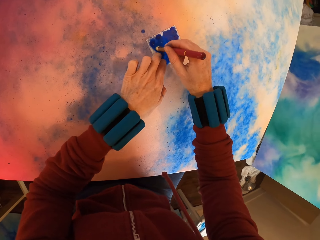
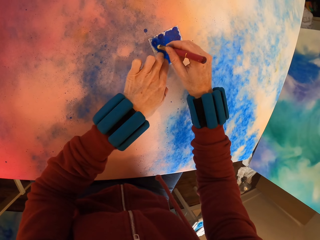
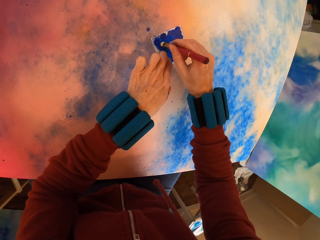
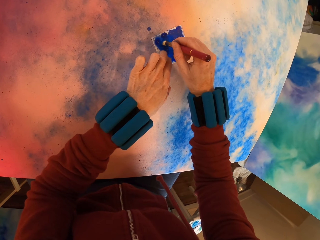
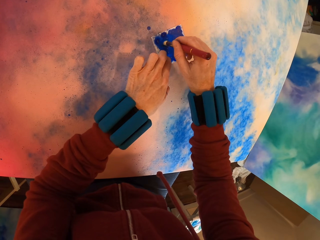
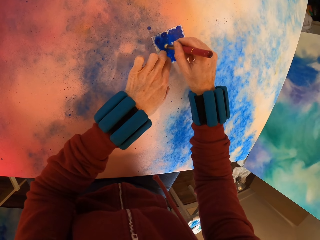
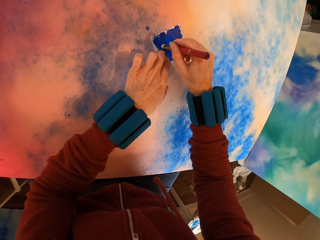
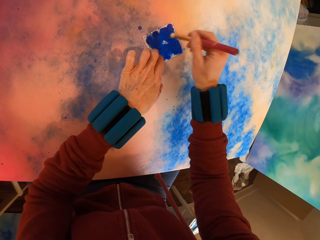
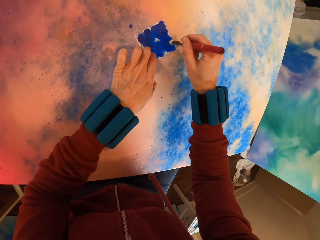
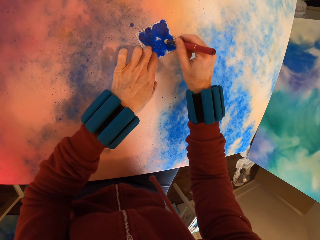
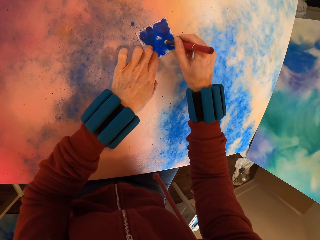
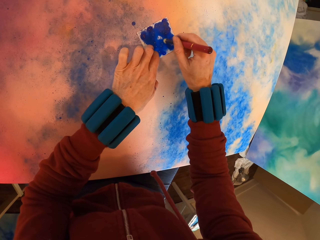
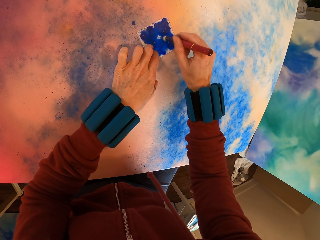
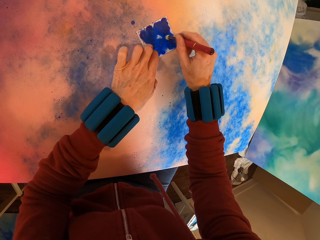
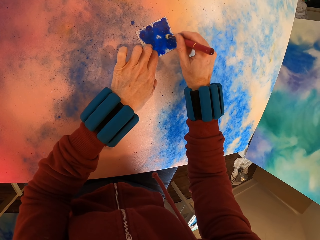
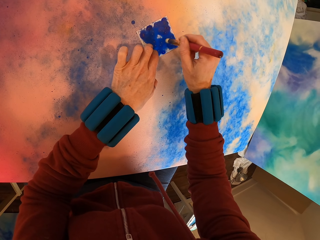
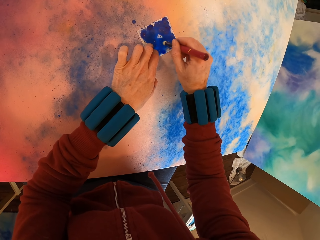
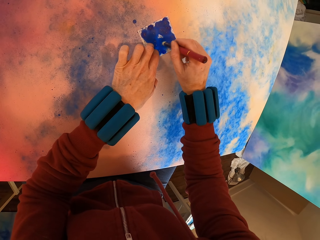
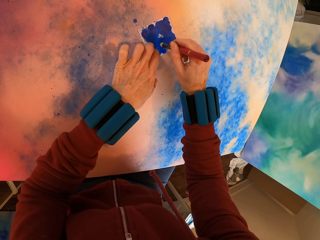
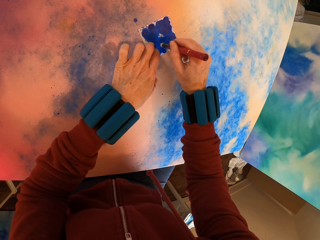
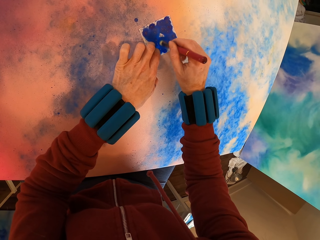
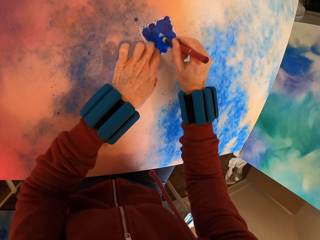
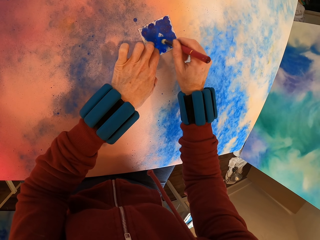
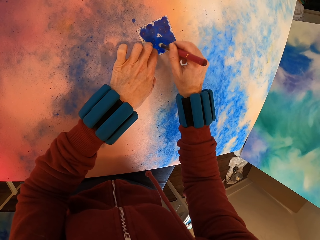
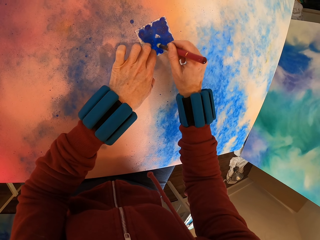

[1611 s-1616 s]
The camera wearer applies paint with a brush on the painting.

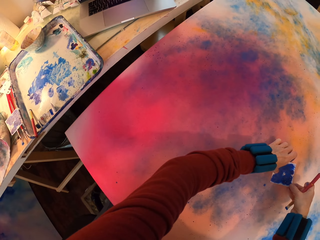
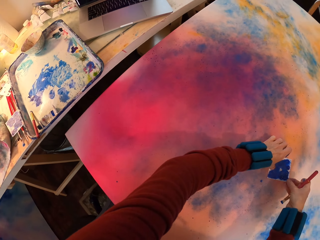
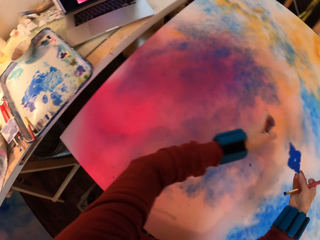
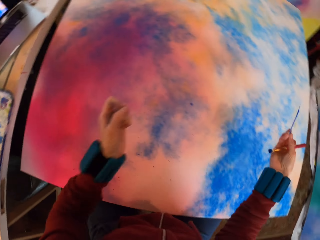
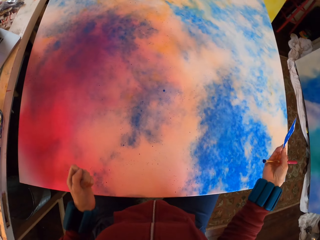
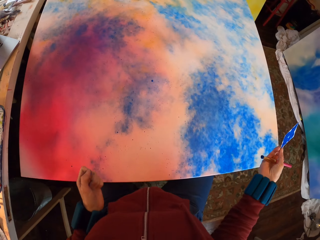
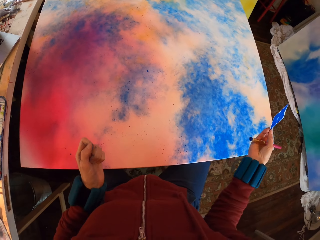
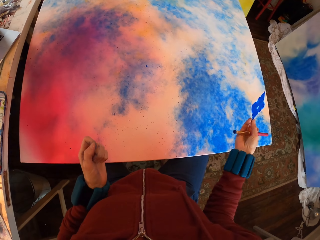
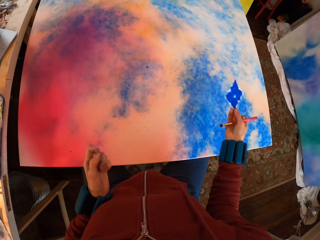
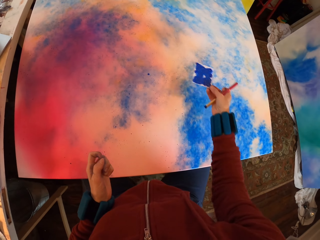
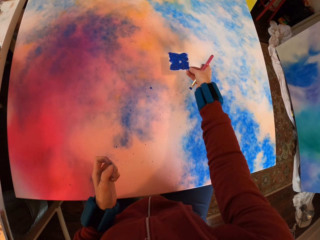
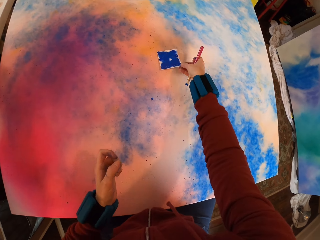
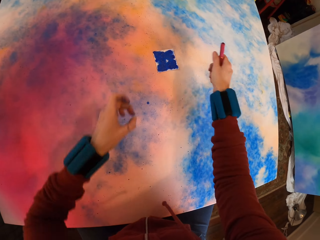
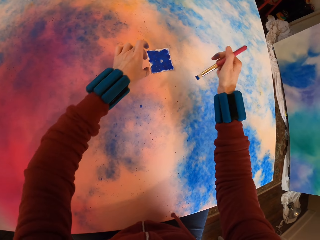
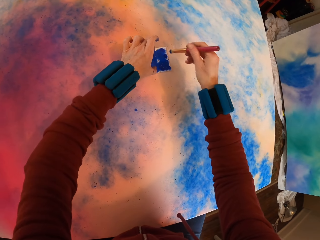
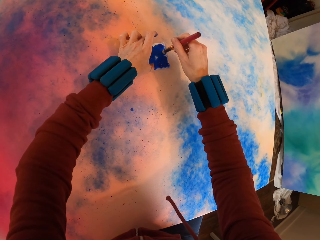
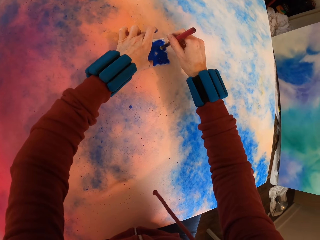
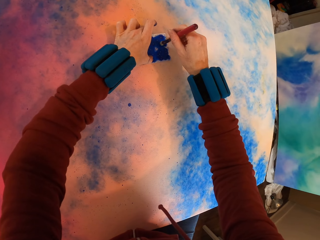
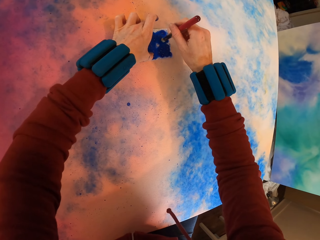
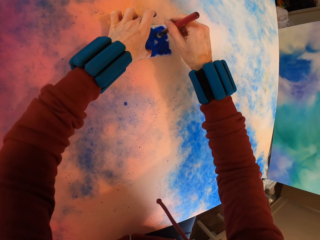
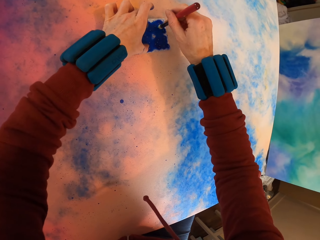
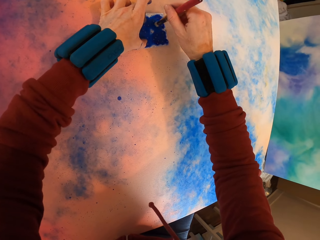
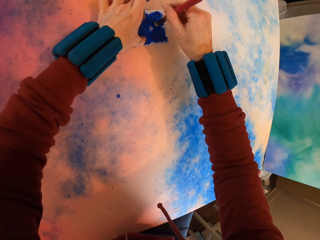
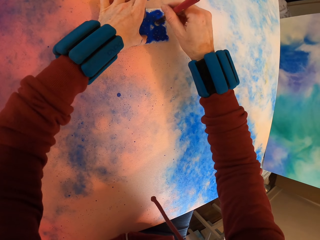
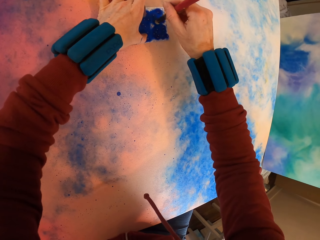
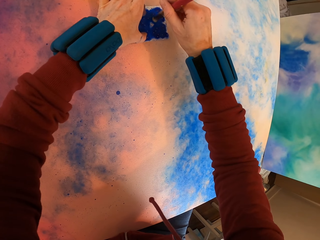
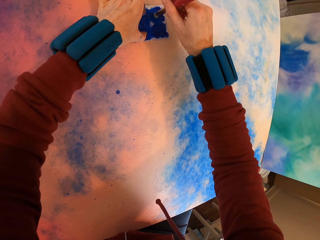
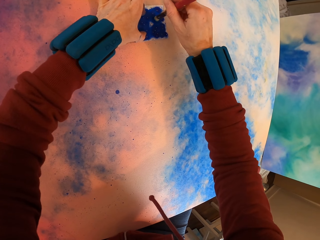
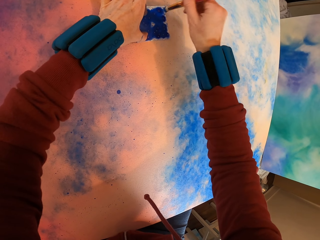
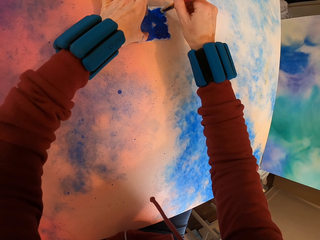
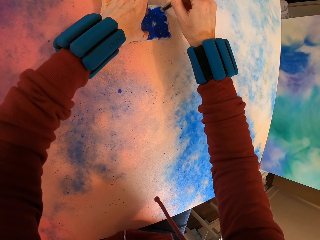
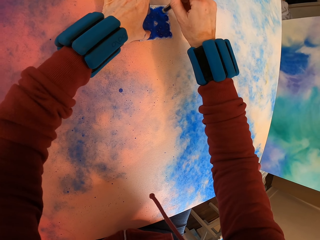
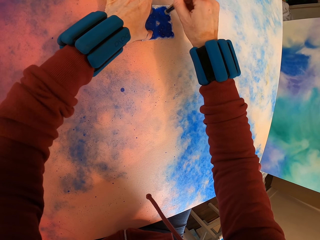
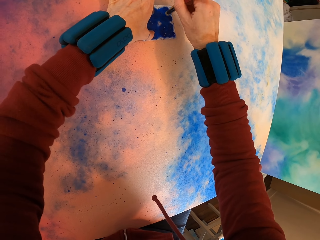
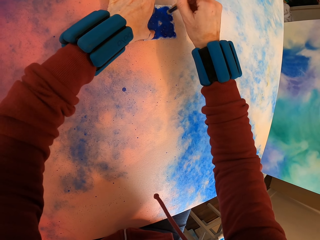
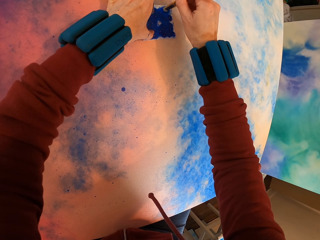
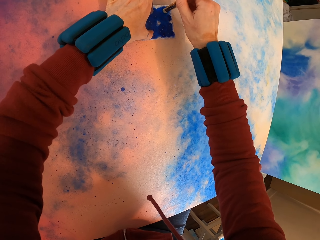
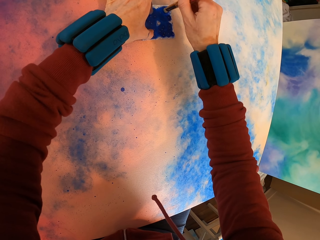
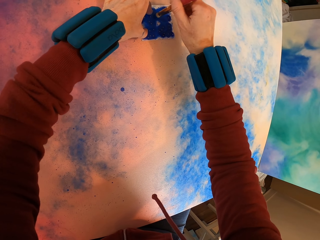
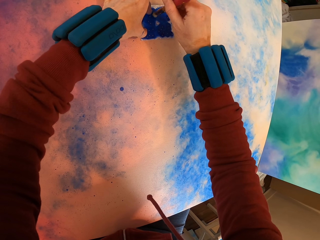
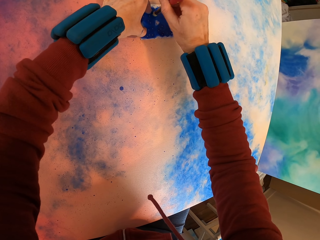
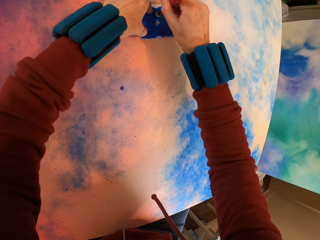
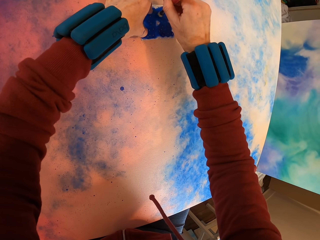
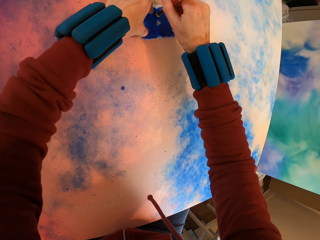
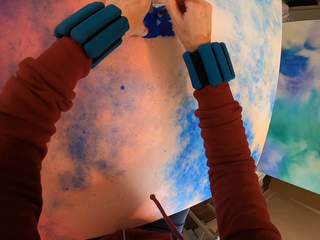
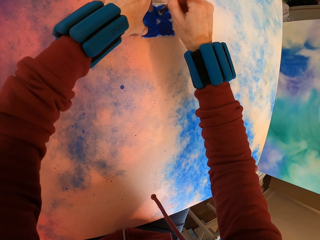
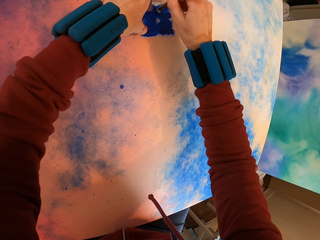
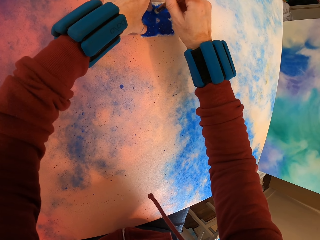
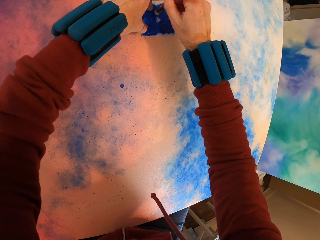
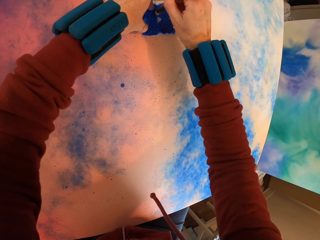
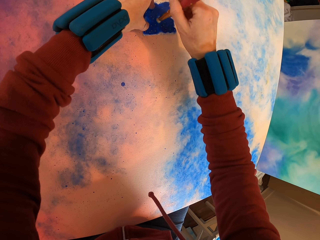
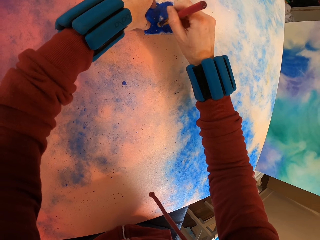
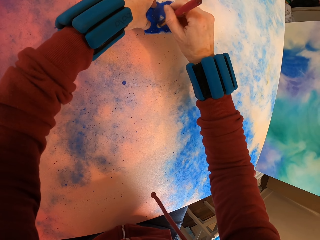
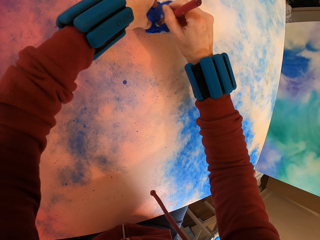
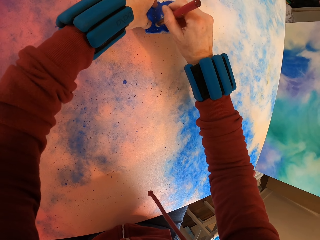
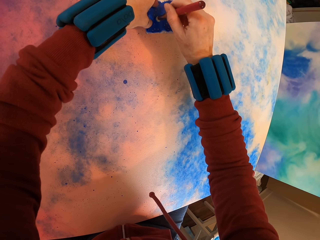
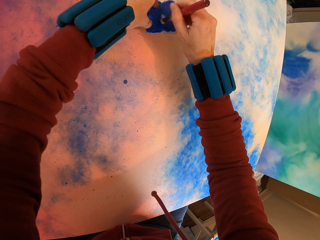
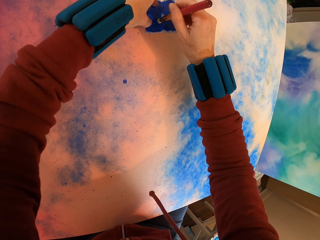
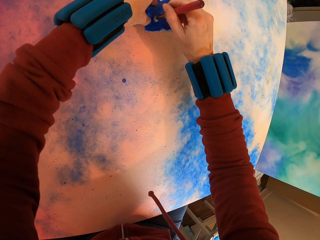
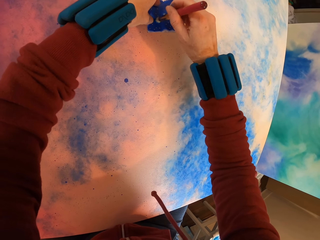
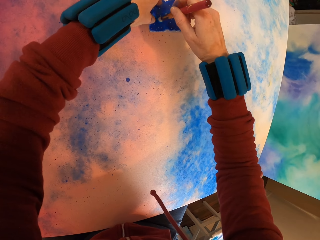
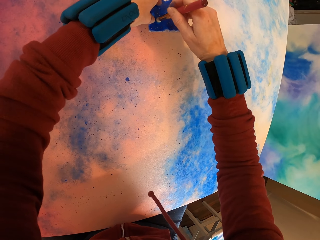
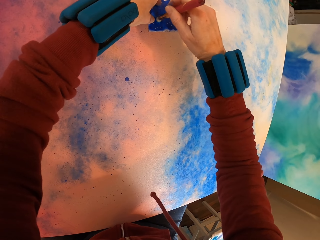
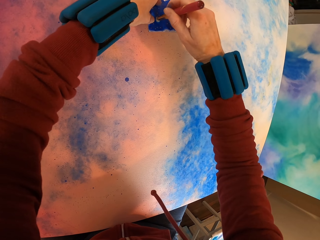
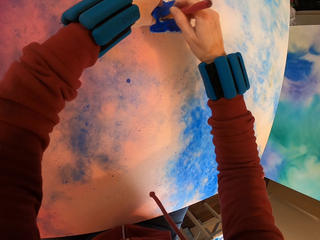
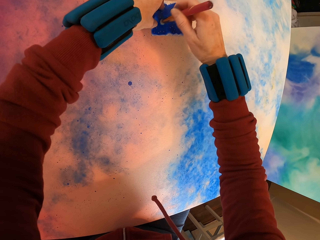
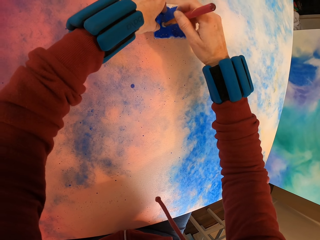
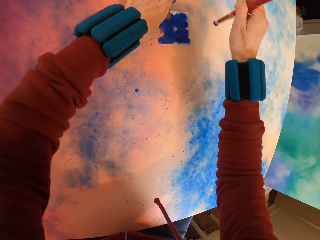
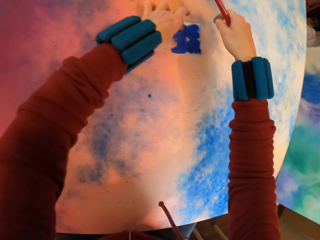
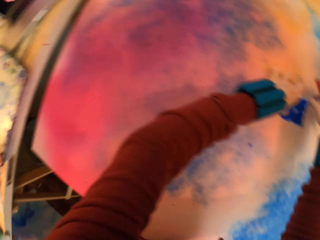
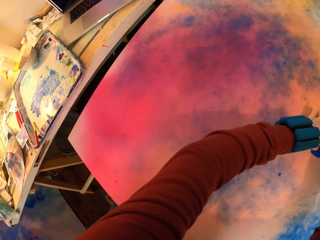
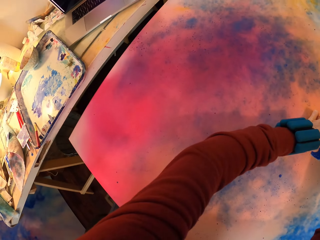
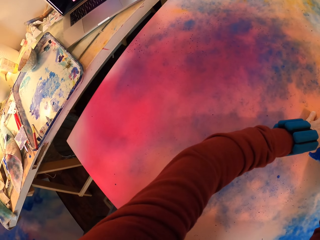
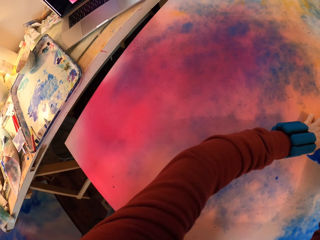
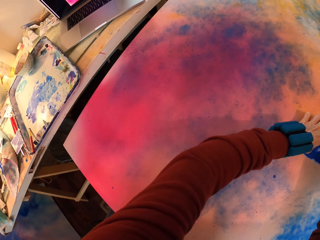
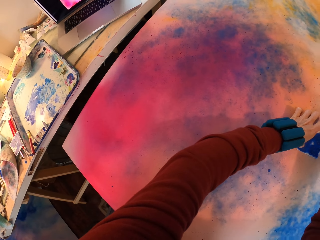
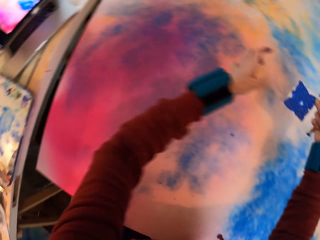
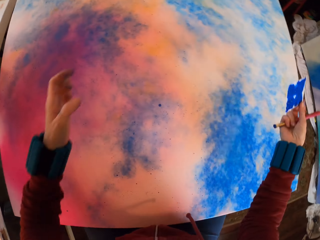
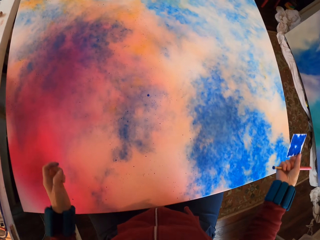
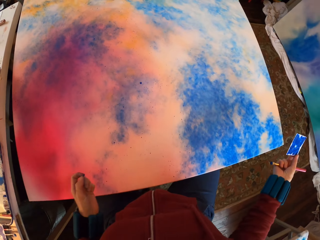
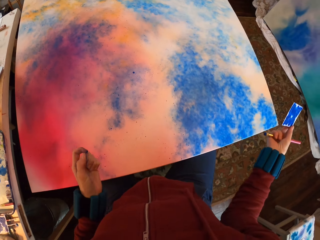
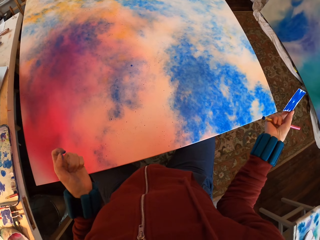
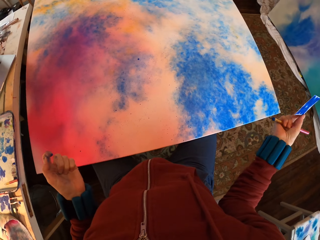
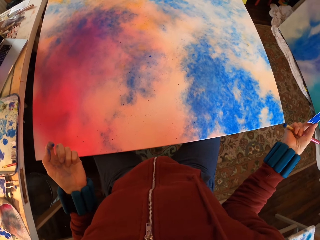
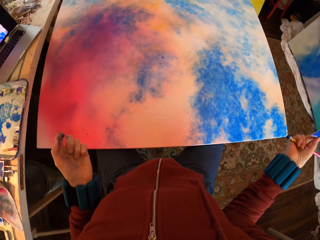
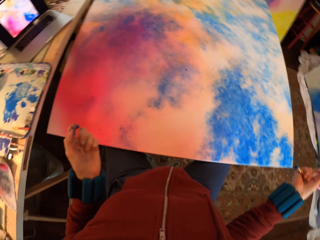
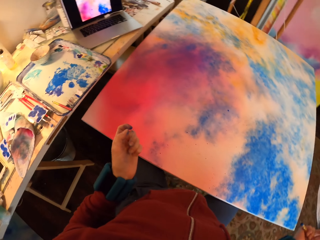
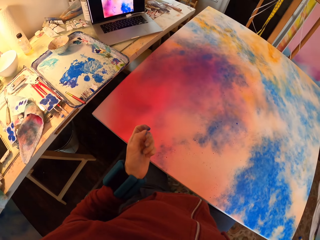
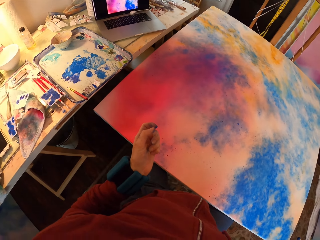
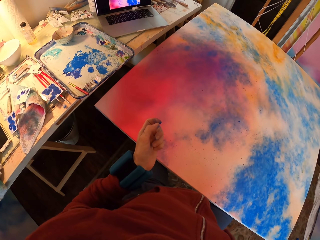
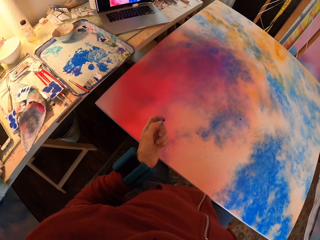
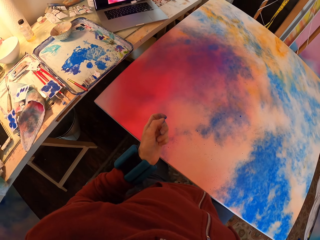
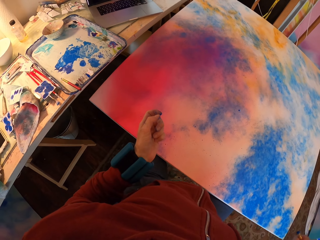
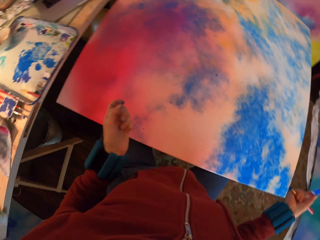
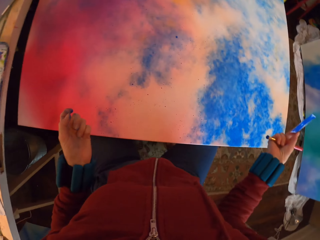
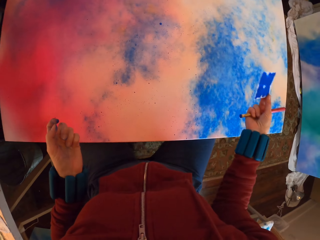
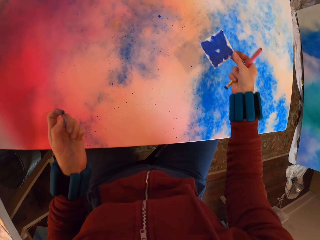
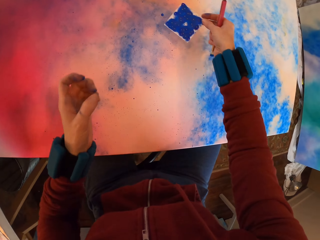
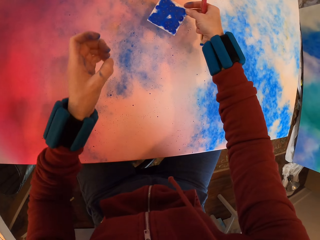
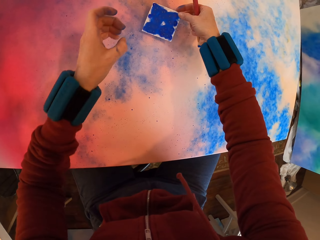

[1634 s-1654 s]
The camera wearer looks at the painting. They remove the paper. They paint the canvas. They press watercolor paper on the painting with a brush. They look around. They remove the paper.
